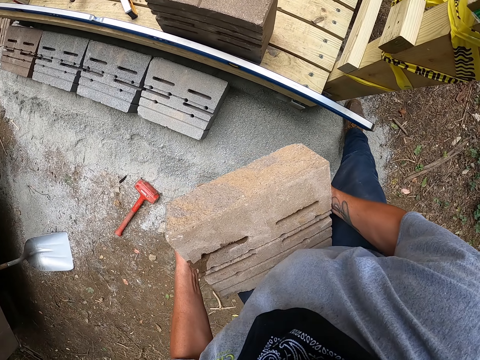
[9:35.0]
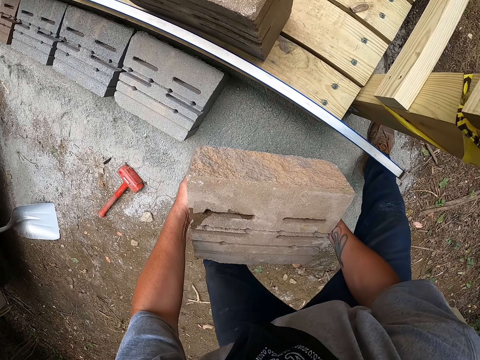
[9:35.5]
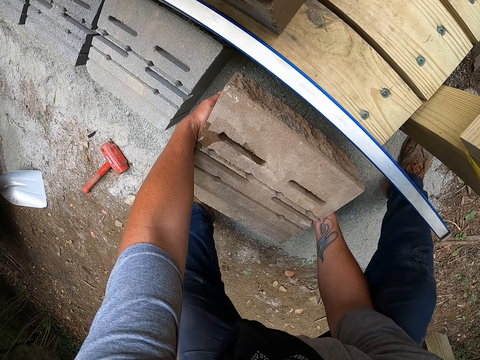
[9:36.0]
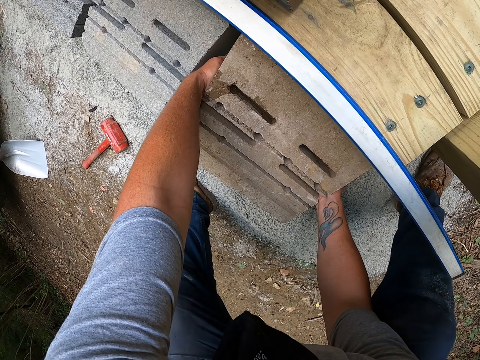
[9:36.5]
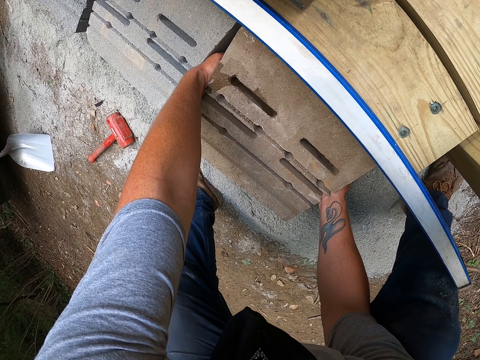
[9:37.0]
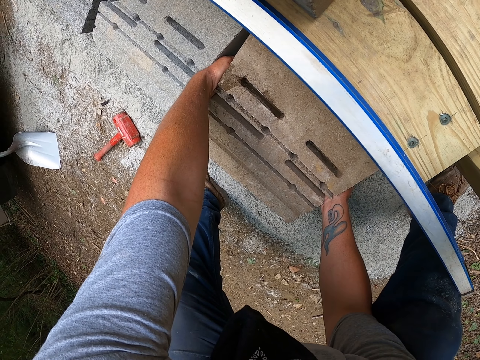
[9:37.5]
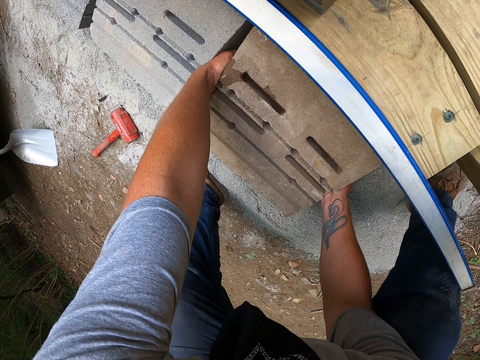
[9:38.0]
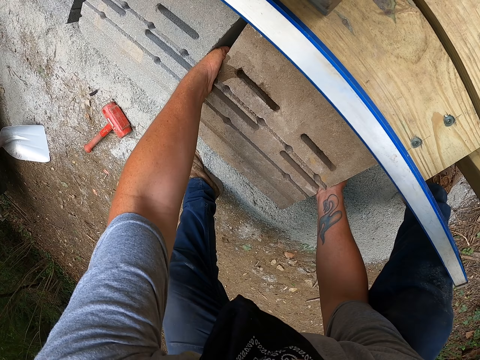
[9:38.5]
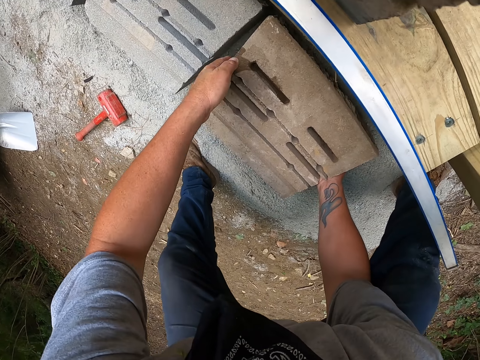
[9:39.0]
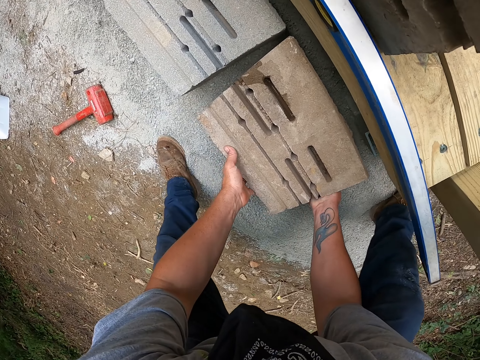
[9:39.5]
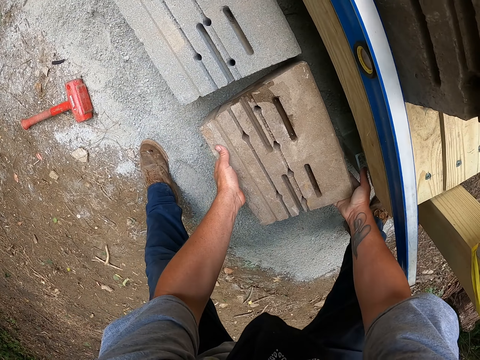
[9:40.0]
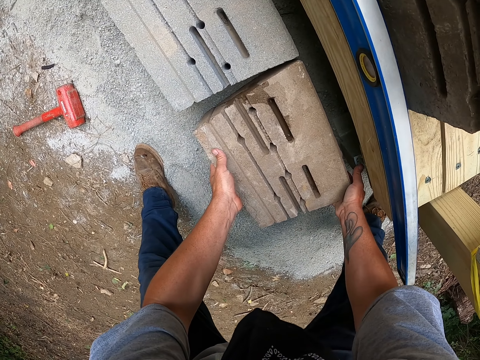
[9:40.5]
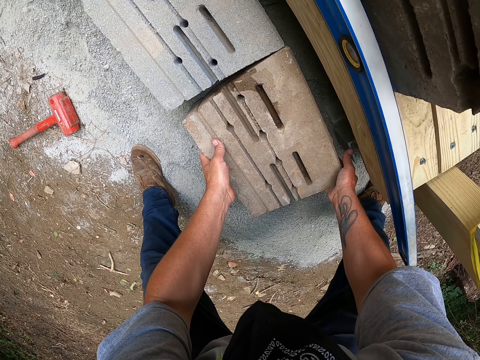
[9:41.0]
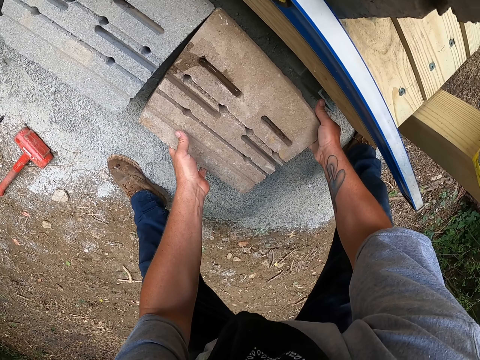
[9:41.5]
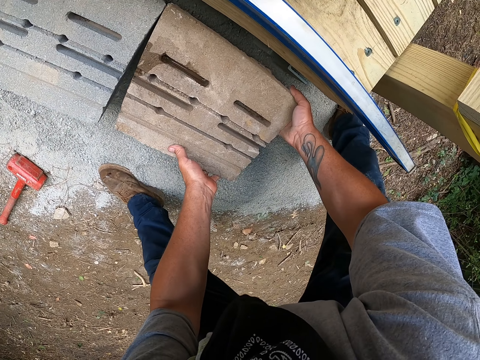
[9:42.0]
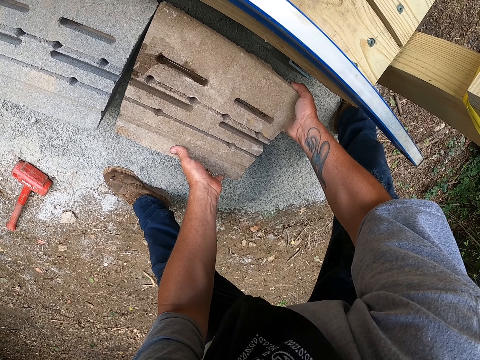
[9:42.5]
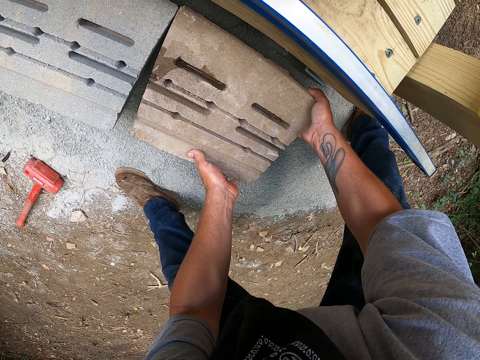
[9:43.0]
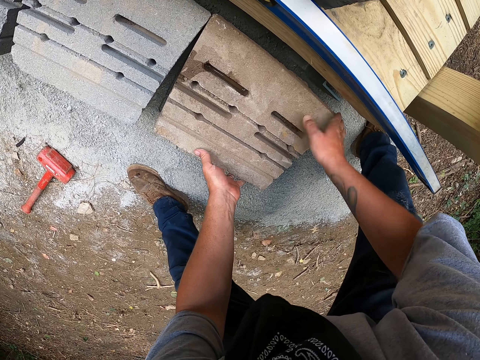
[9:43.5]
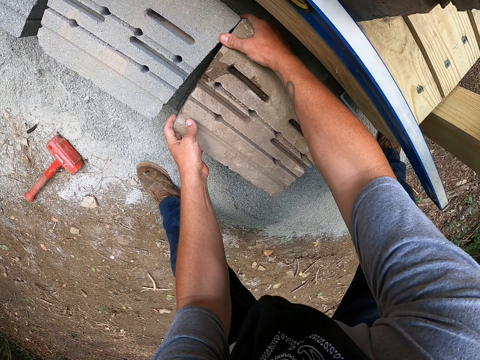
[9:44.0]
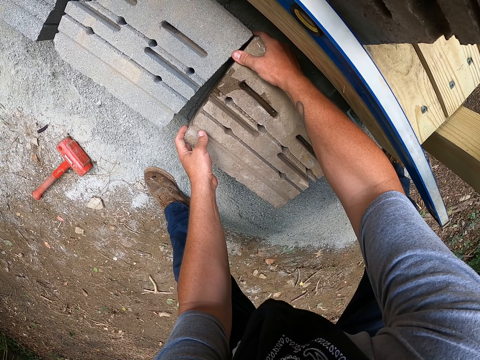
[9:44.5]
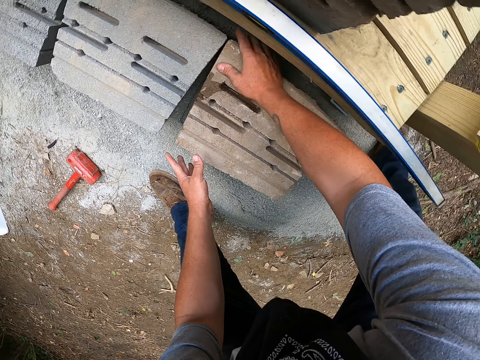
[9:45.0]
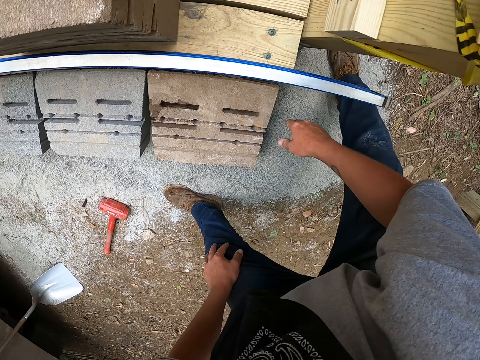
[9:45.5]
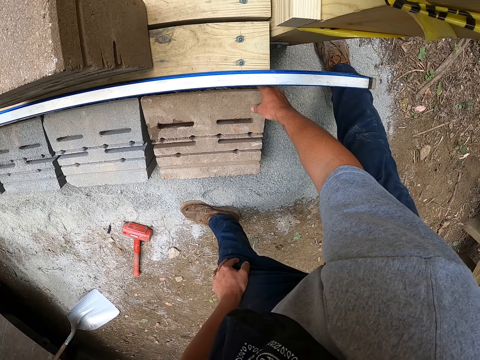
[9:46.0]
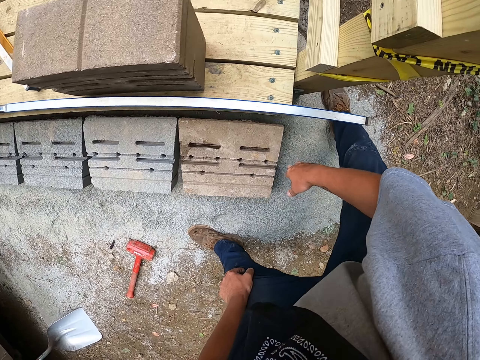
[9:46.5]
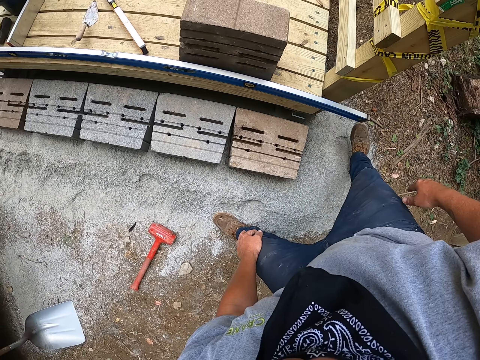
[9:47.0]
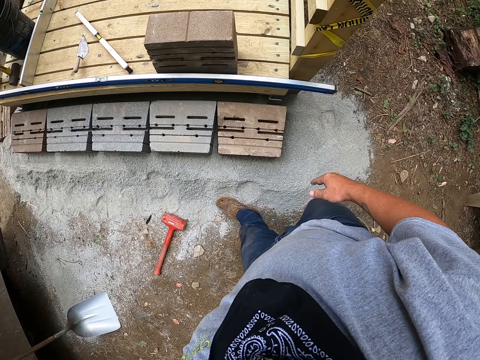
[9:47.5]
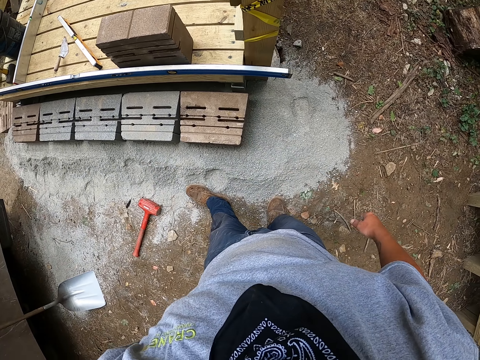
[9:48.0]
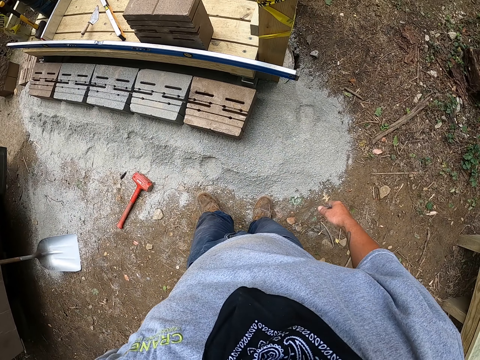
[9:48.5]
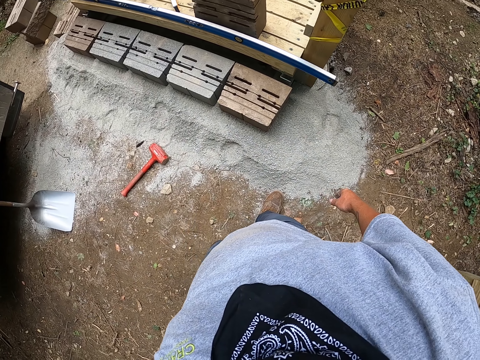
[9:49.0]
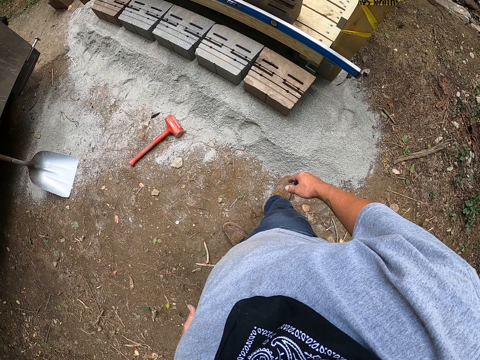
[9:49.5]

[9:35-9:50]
The camera wearer puts the concrete block on the ground. They move the concrete block. They stand. They walk around the building.

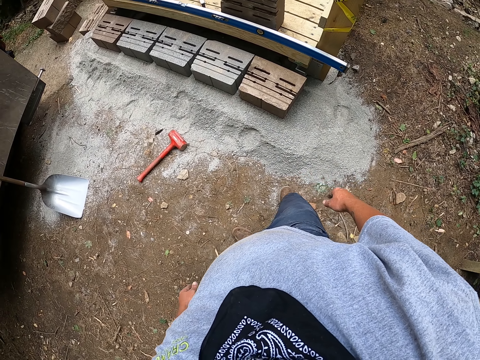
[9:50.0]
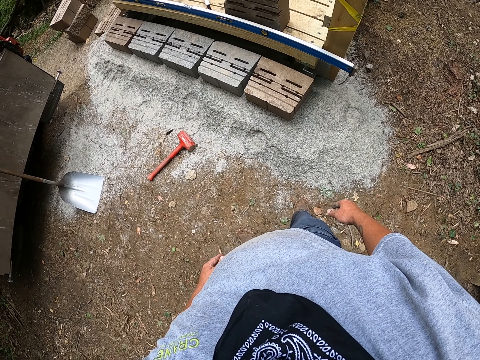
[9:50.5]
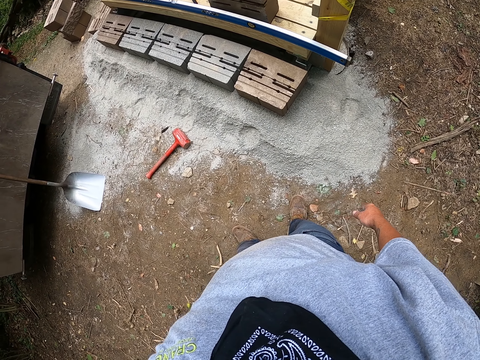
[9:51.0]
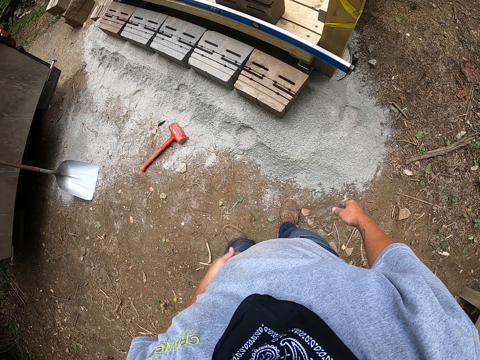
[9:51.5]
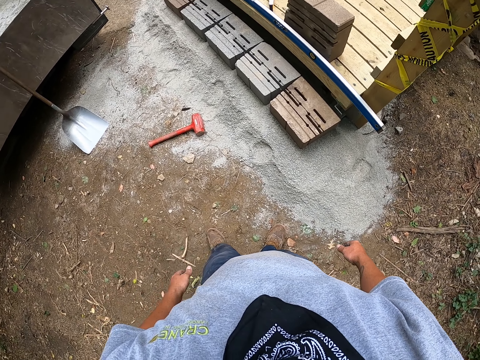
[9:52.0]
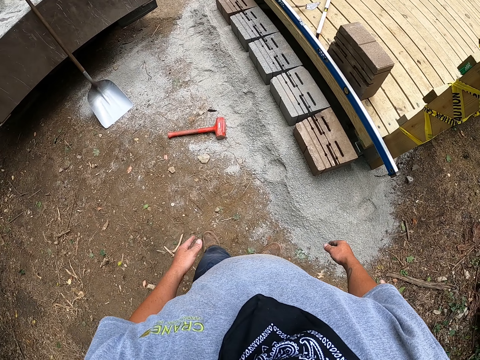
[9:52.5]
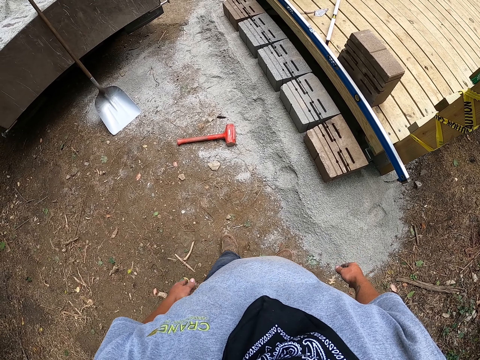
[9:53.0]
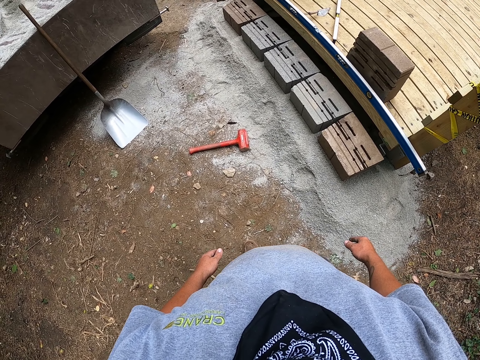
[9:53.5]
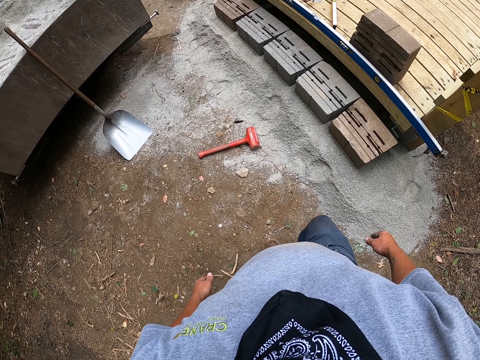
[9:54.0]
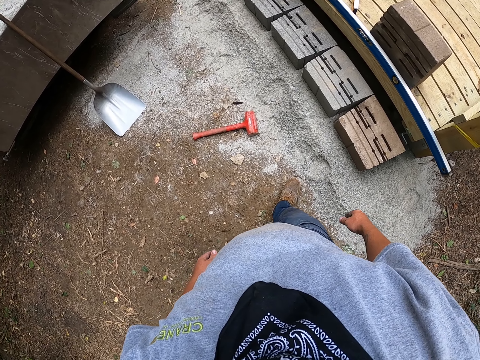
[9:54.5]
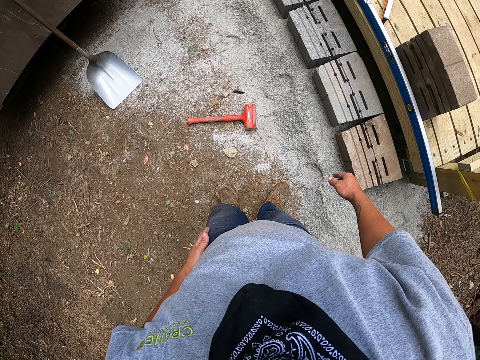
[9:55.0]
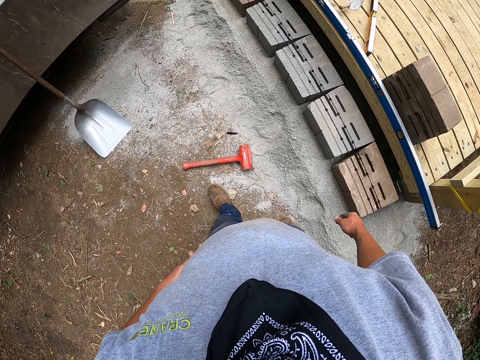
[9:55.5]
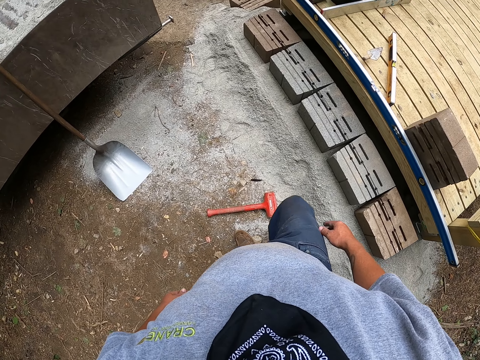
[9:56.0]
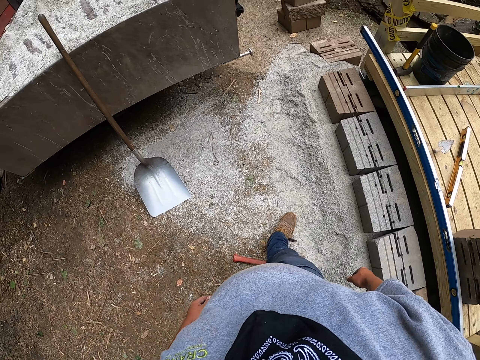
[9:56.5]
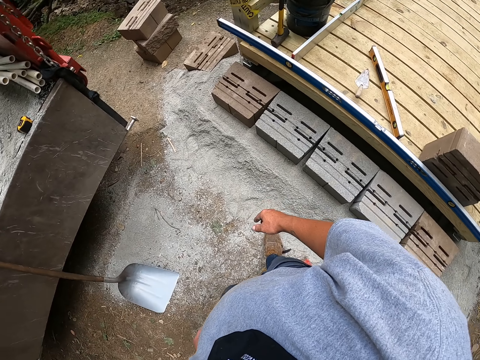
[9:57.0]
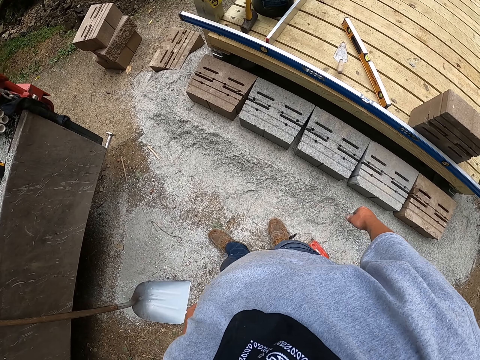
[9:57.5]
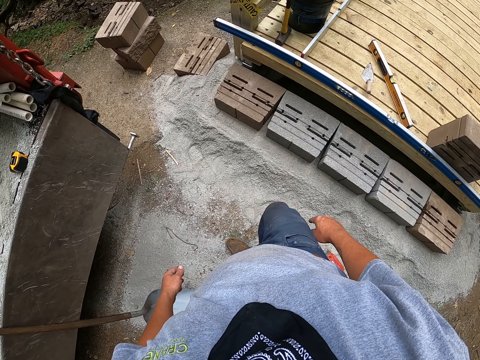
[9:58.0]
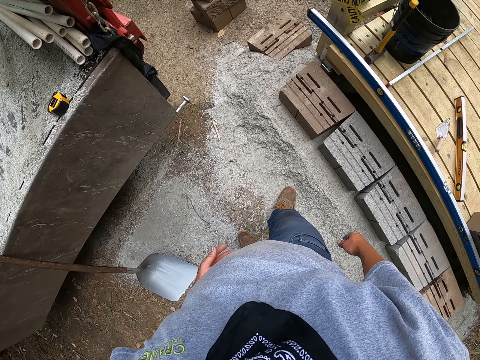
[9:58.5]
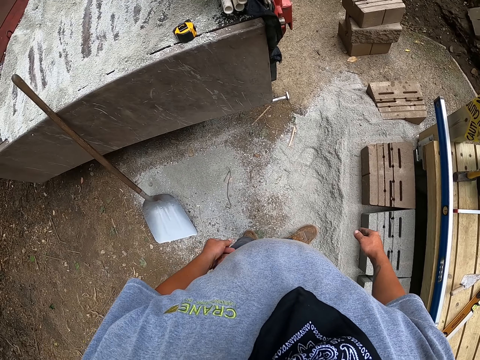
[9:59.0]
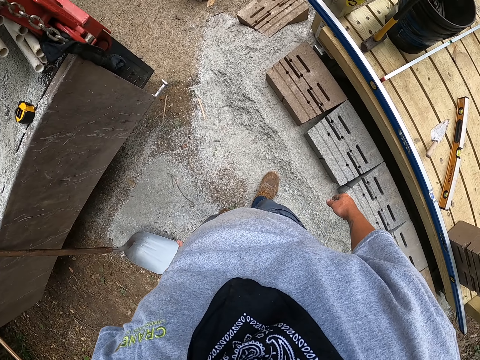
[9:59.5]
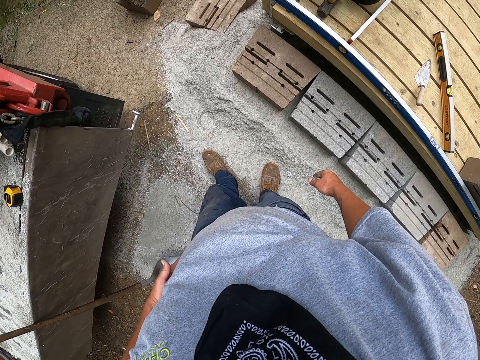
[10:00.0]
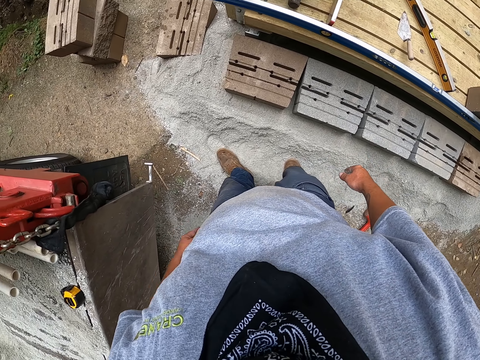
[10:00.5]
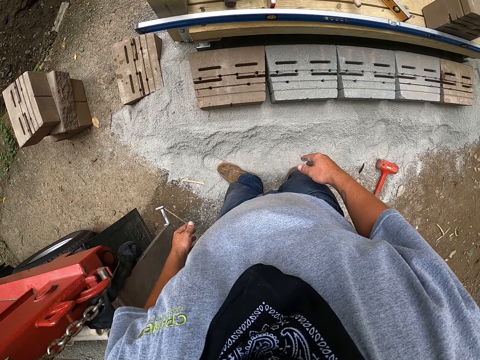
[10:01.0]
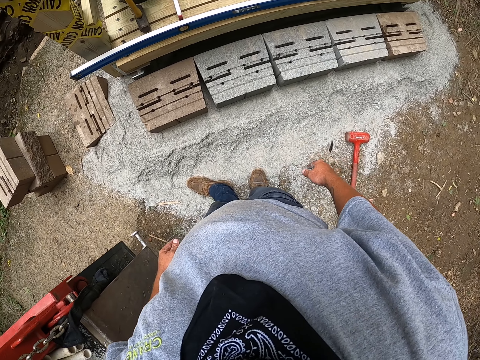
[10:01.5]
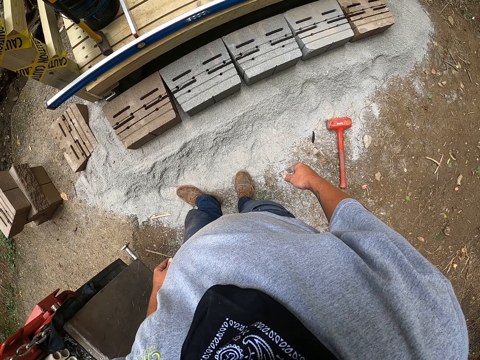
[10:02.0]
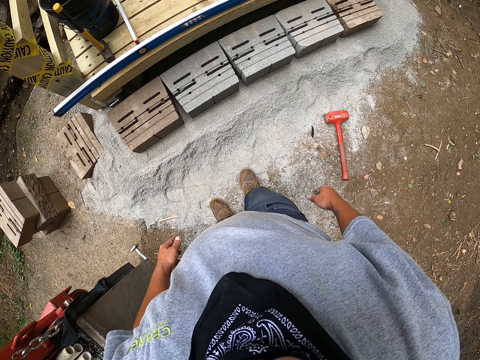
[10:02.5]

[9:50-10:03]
The camera wearer rubs their hand on a cloth. They walk.
